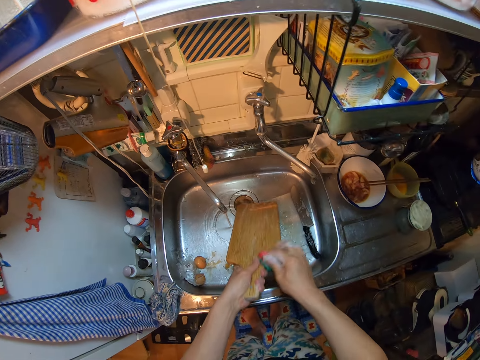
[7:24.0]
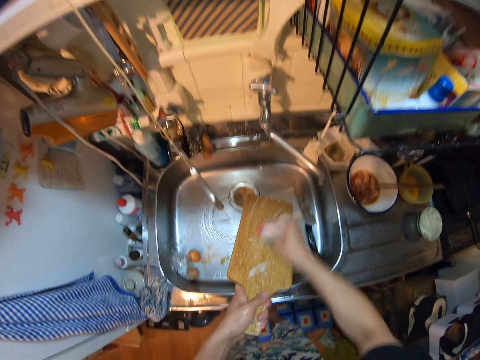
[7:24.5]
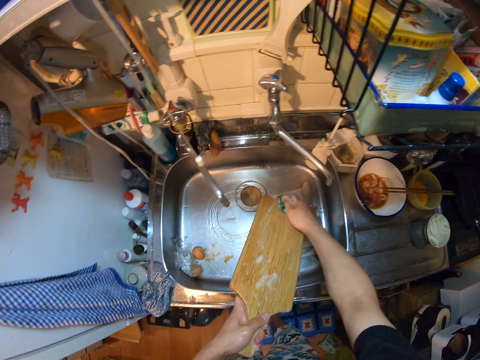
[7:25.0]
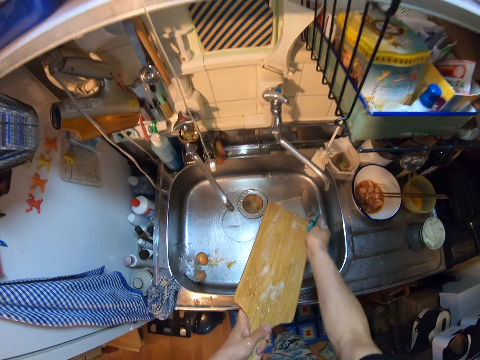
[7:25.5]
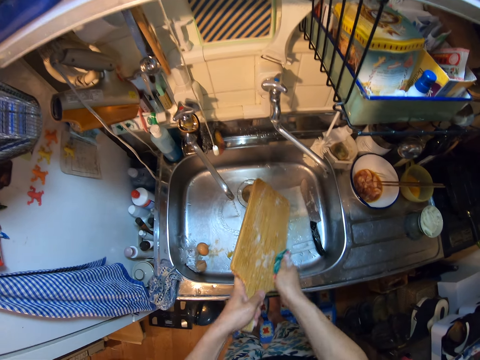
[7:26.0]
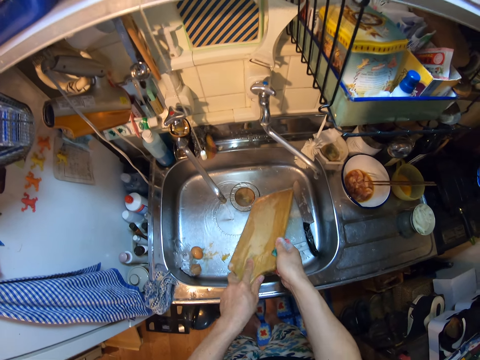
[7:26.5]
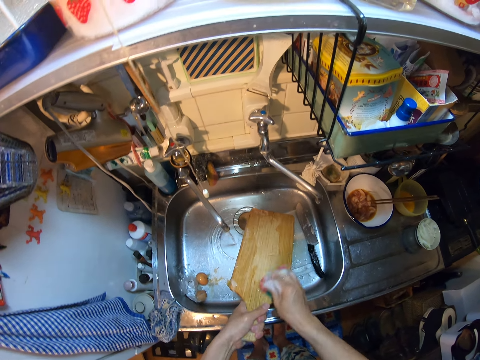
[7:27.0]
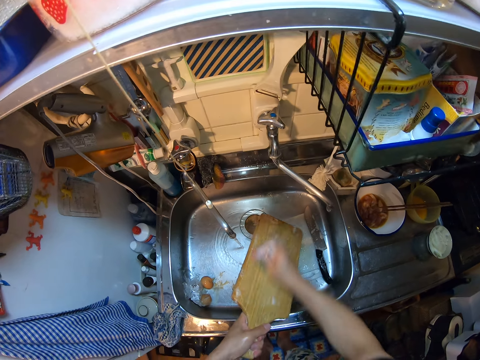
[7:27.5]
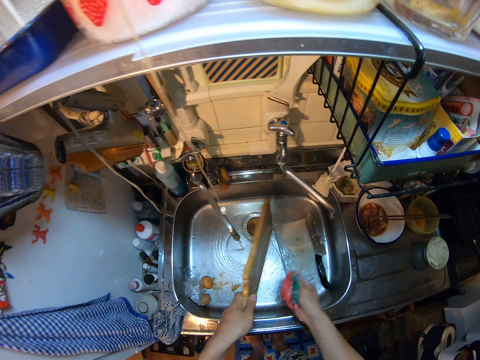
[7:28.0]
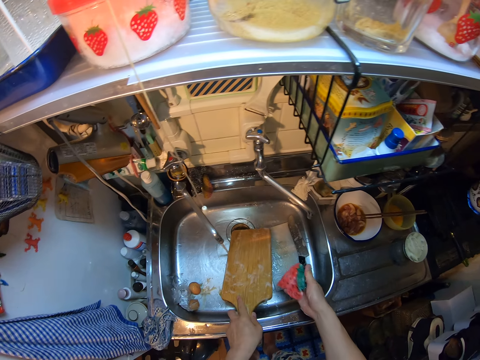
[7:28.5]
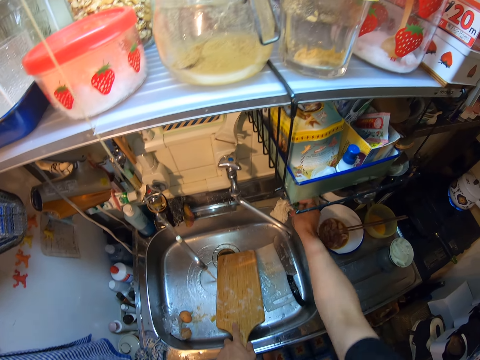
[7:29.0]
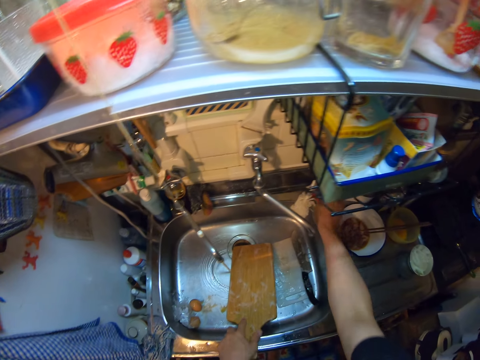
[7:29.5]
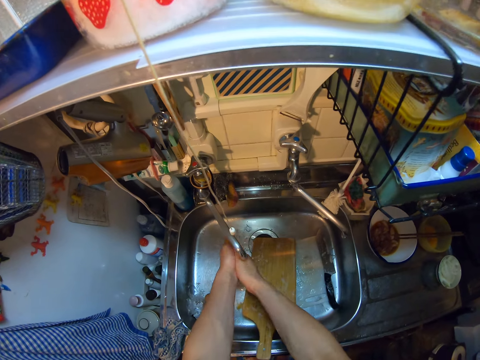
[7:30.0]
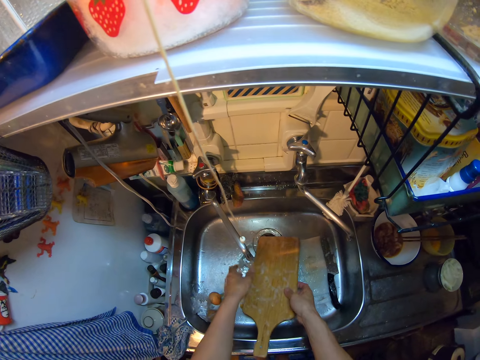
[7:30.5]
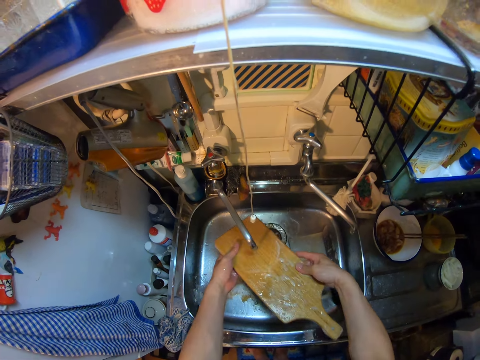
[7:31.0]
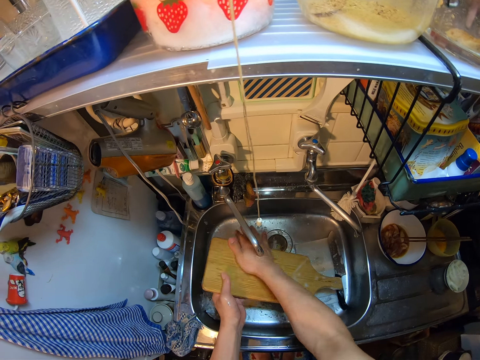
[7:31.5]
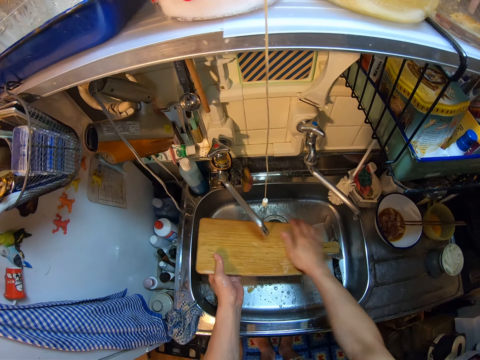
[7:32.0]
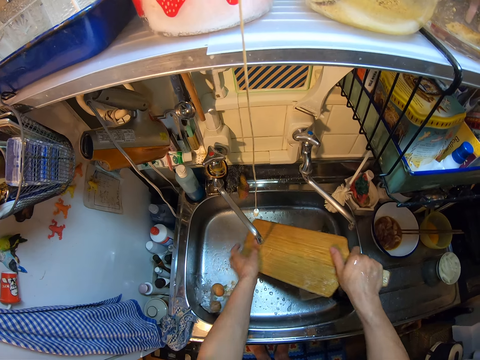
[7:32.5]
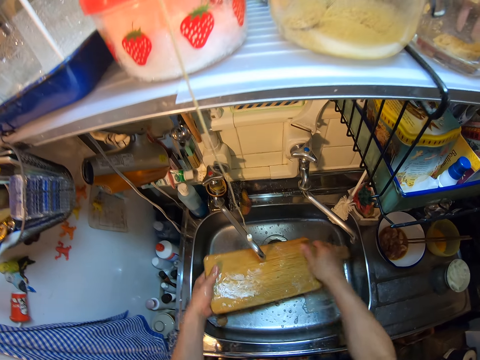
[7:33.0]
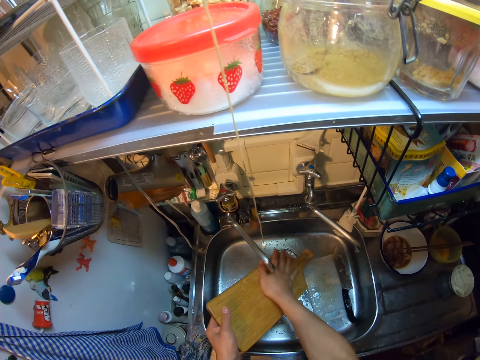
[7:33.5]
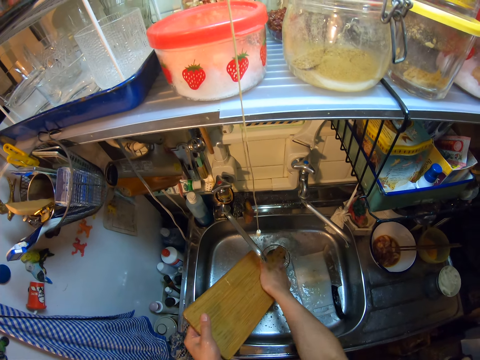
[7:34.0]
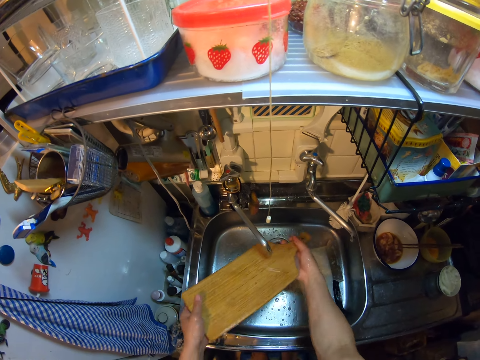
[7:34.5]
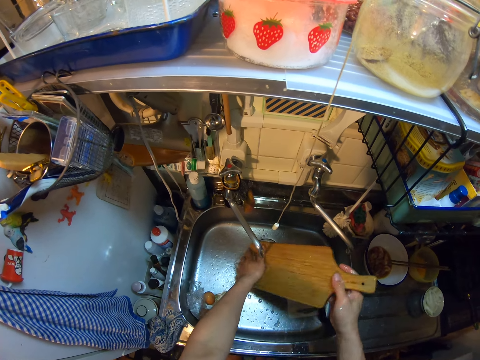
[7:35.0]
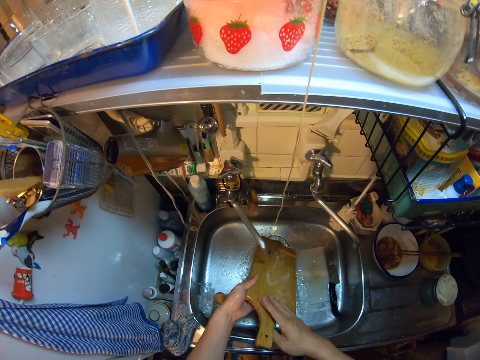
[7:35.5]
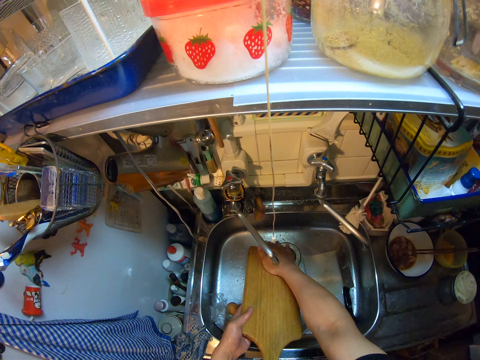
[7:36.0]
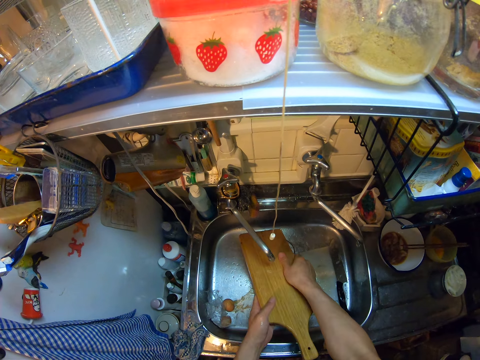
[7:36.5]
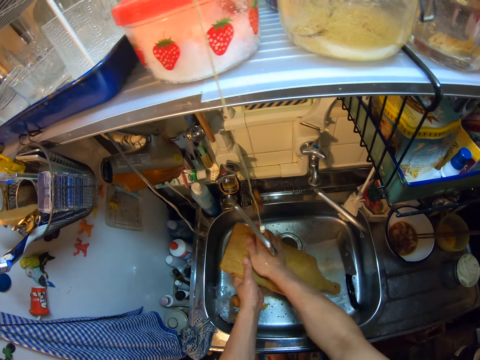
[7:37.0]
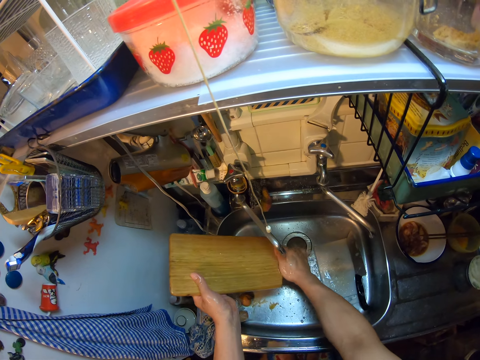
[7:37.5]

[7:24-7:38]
The camera wearer turns the wooden chopping board. They wash the plastic chopping board with the dish sponge. They turn the wooden chopping board. They place the wooden chopping board in the sink. They put the dish sponge on the sponge holder. They rinse their hands. They pick up the wooden chopping board. They rinse the wooden chopping board in the sink. They turn the wooden chopping board. They rinse the wooden chopping board.

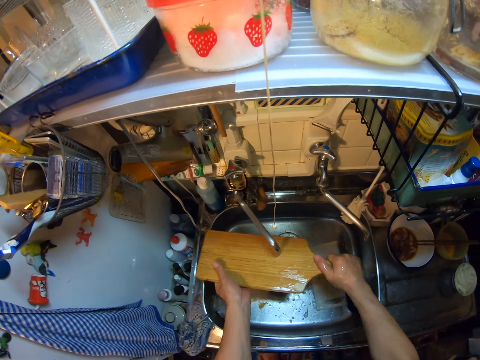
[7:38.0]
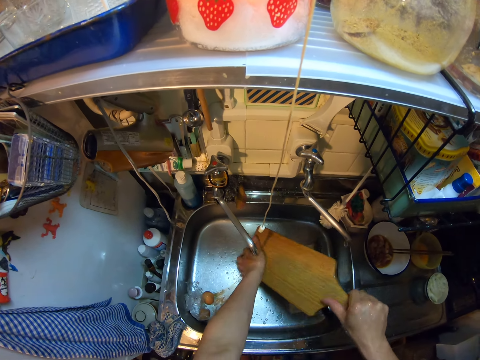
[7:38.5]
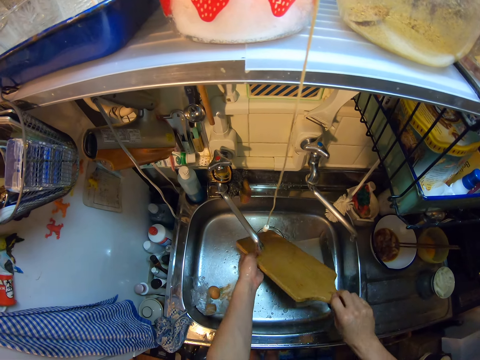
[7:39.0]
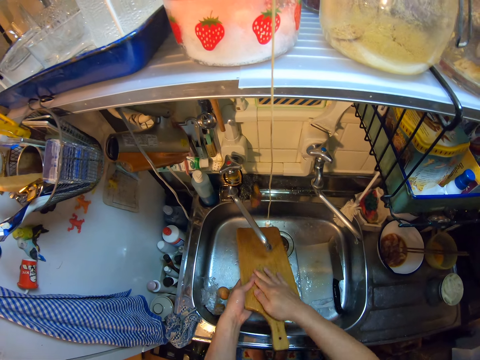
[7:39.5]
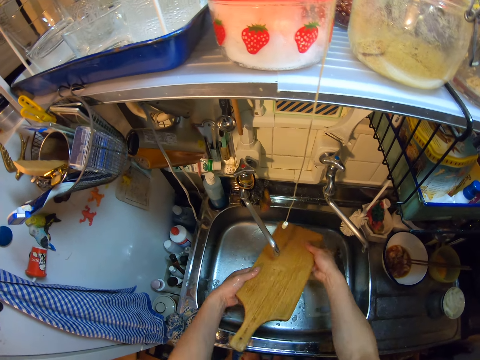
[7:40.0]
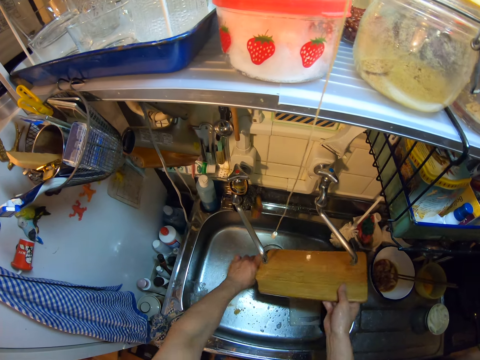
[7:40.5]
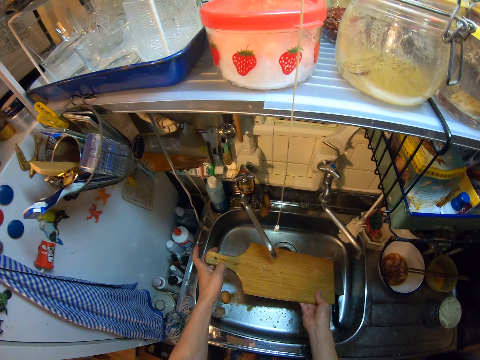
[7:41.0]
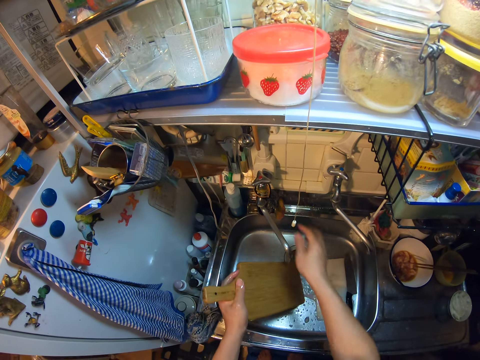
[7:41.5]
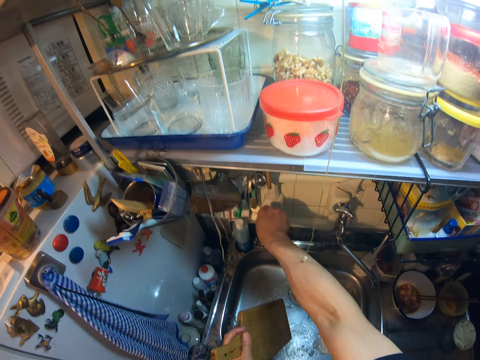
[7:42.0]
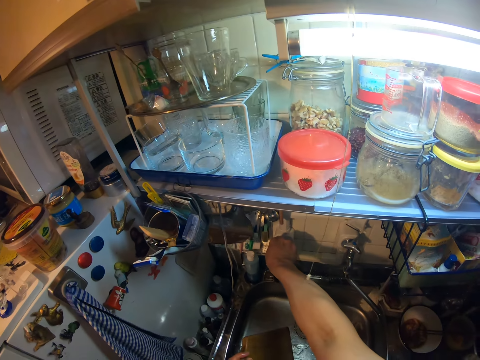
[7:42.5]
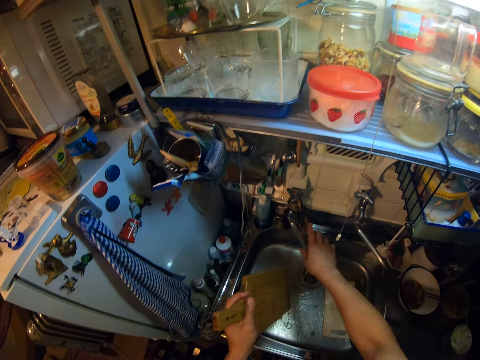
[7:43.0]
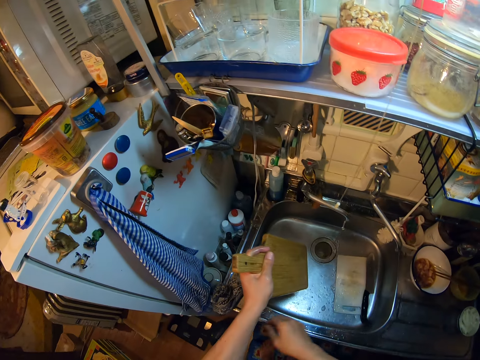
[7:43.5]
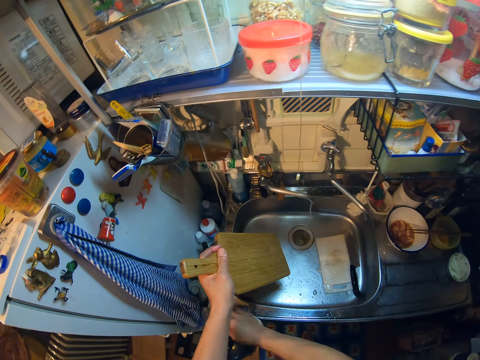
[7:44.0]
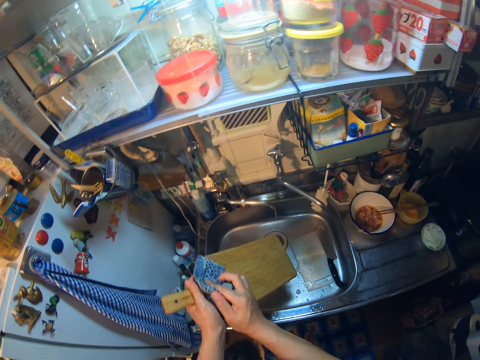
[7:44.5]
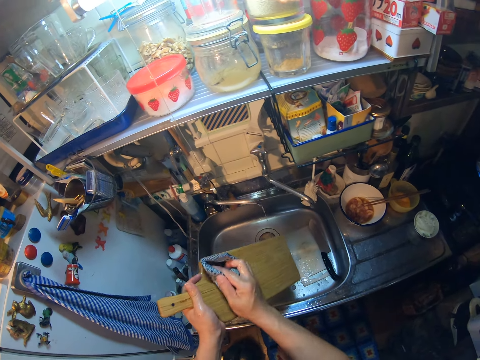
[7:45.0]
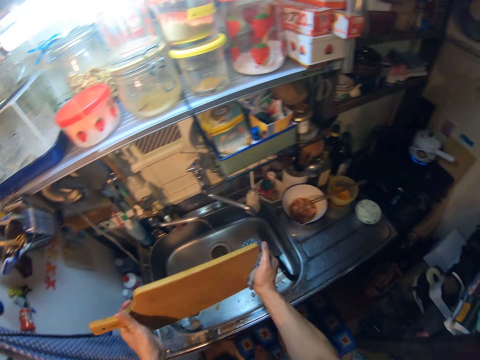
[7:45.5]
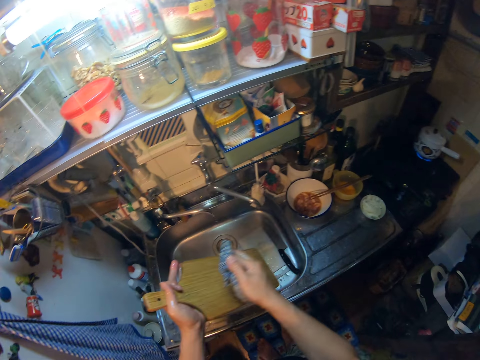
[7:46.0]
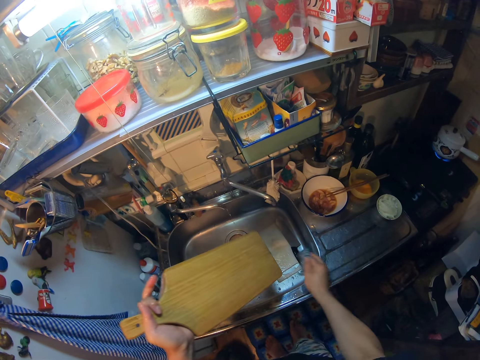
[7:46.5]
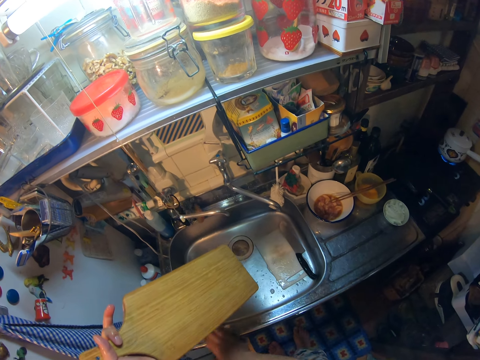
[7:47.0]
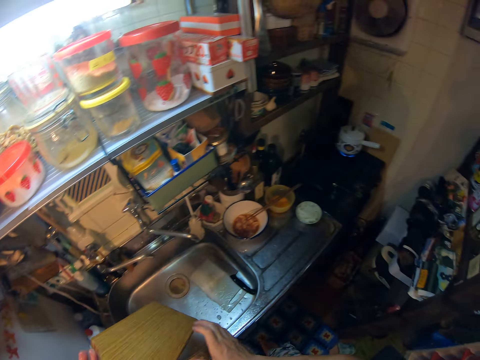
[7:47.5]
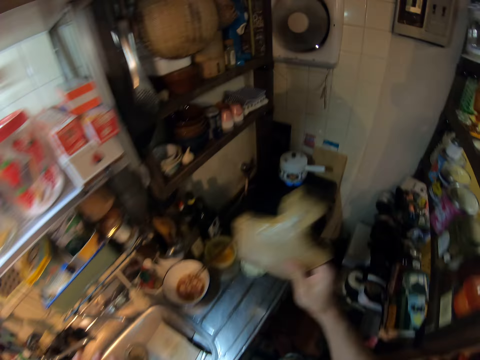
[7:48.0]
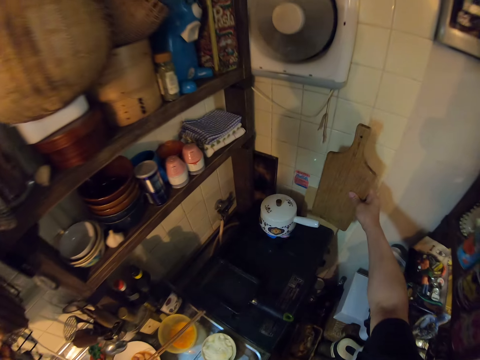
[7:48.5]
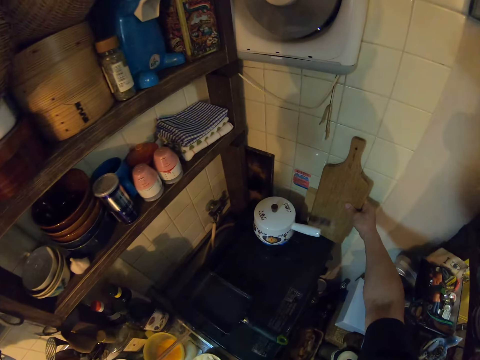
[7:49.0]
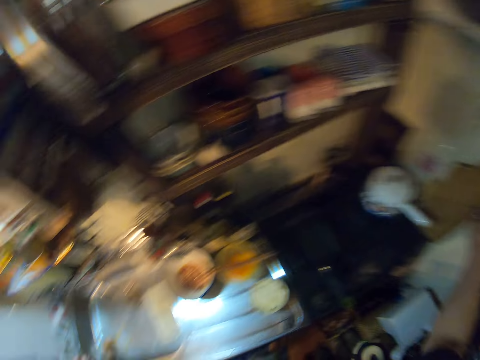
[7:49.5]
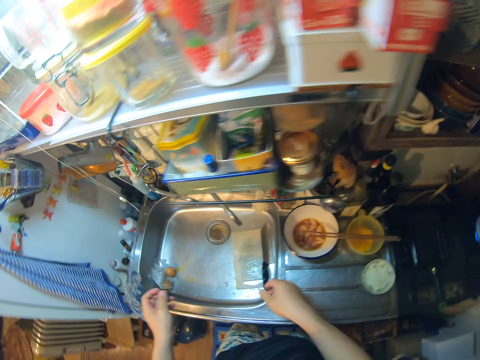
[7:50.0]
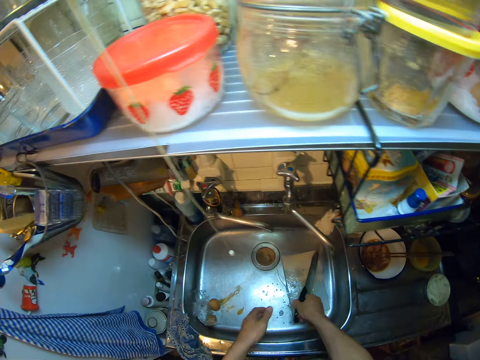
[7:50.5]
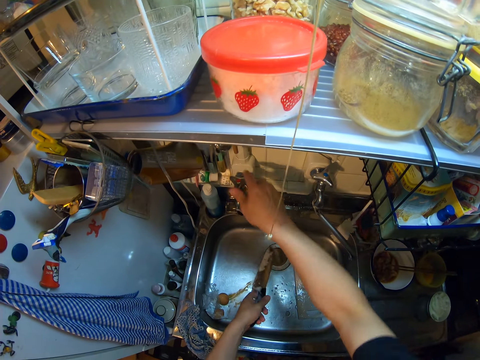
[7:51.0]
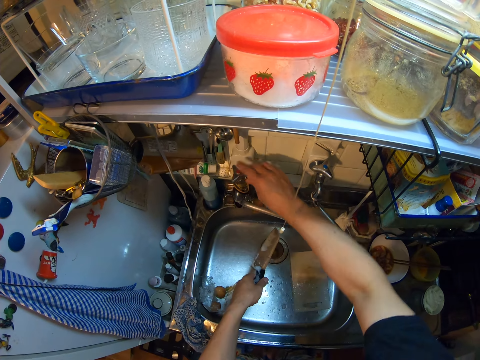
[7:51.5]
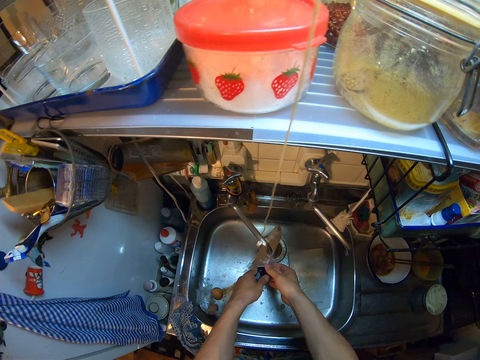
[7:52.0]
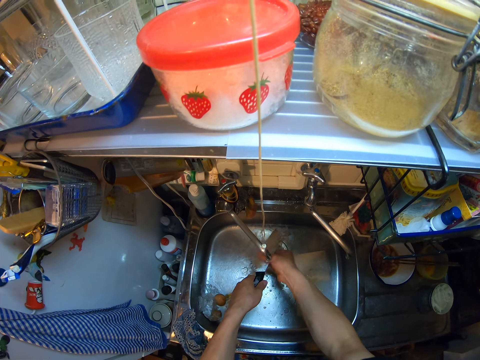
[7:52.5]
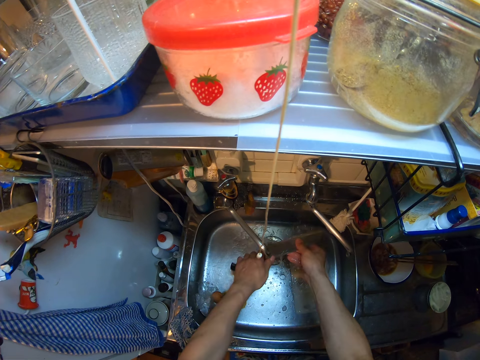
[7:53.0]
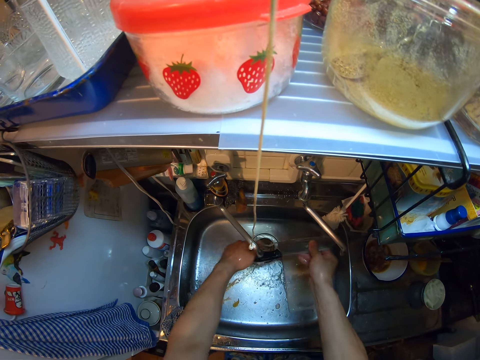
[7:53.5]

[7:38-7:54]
The camera wearer turns the wooden chopping board. She rinses the wooden chopping board. She holds the wooden chopping board. She closes the tap. She turns the tap direction. She picks up a piece of cloth or kitchen towel on the sink with her right hand. She wipes the wooden chopping board with the kitchen towel. She turns the wooden chopping board. She wipes the wooden chopping board with the kitchen towel. She places the kitchen towel on the bench. She places the wooden chopping board on the cooking stove against the wall in the kitchen. She picks up the knife in the sink with her right hand. She opens the tap. She turns the tap direction. She rinses the knife in the sink.
